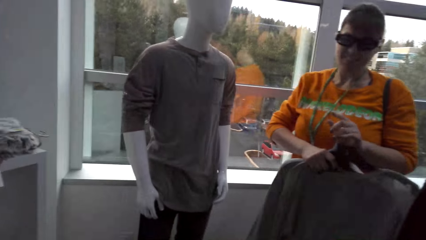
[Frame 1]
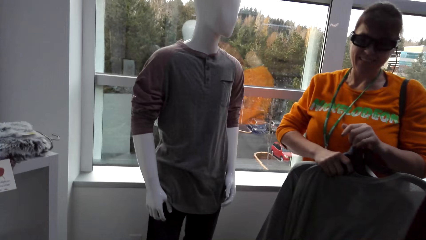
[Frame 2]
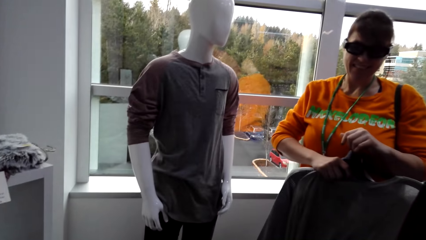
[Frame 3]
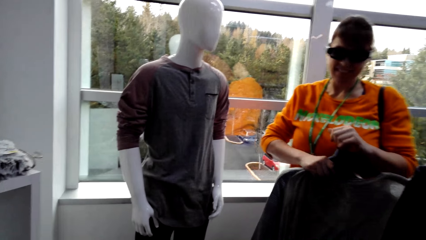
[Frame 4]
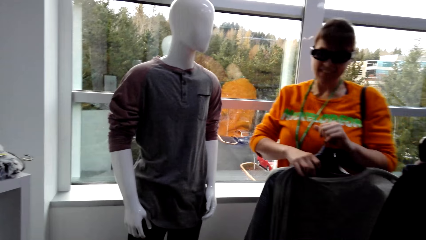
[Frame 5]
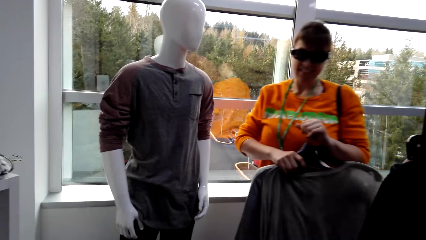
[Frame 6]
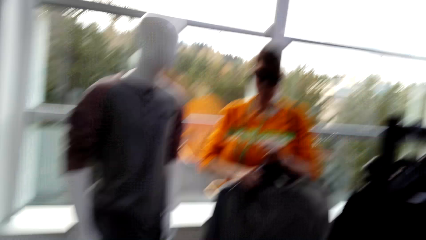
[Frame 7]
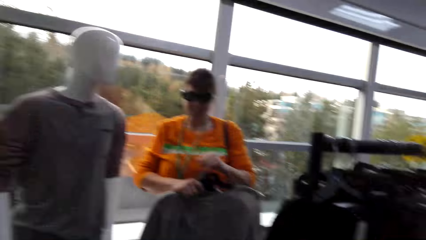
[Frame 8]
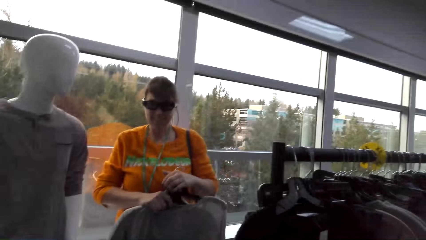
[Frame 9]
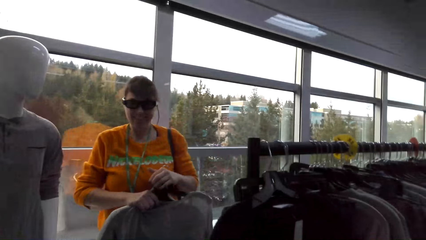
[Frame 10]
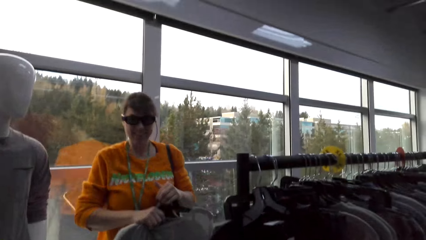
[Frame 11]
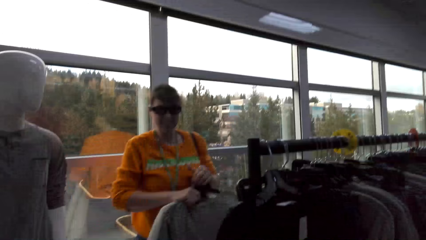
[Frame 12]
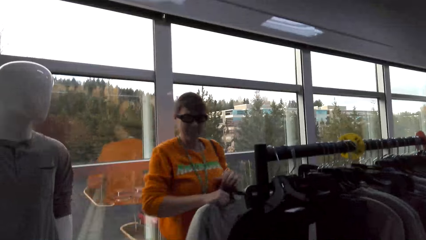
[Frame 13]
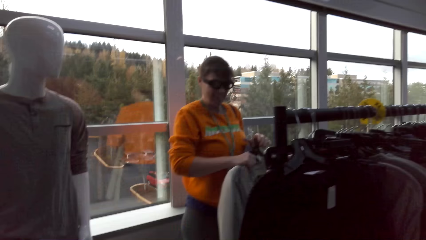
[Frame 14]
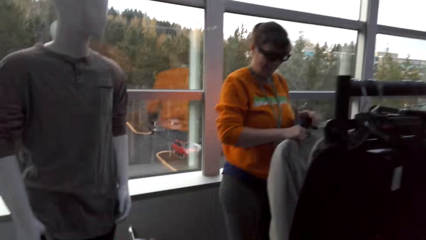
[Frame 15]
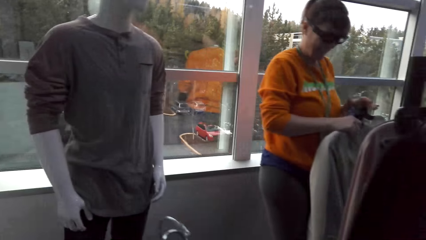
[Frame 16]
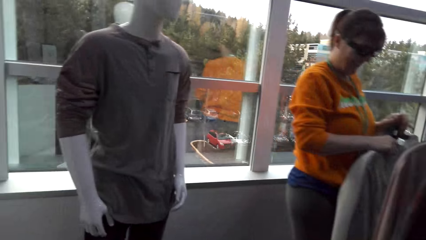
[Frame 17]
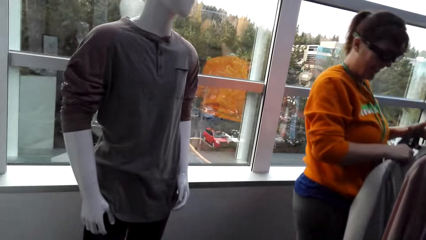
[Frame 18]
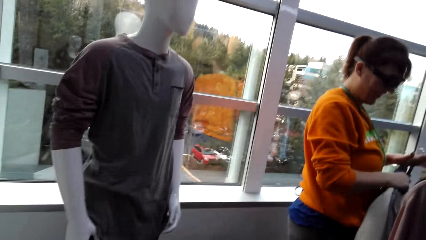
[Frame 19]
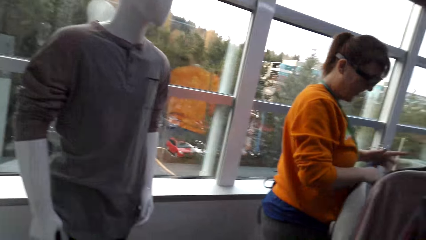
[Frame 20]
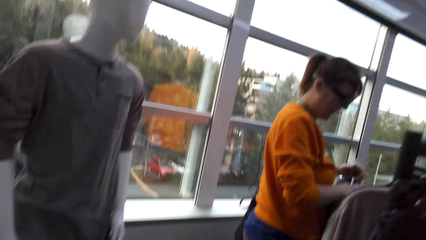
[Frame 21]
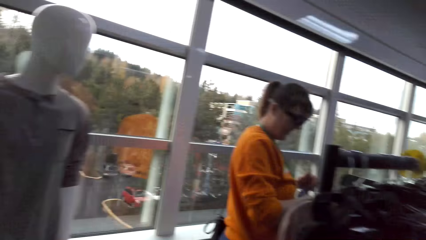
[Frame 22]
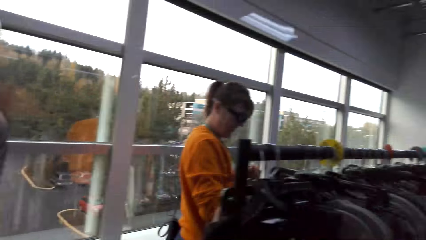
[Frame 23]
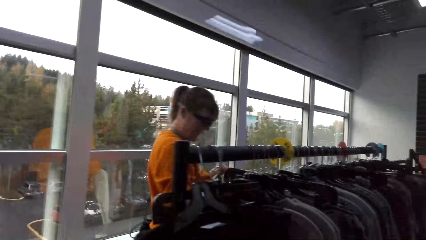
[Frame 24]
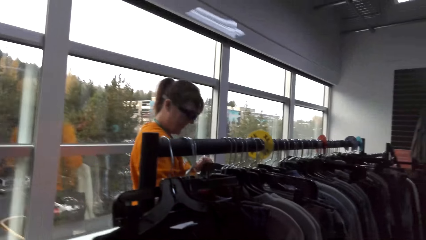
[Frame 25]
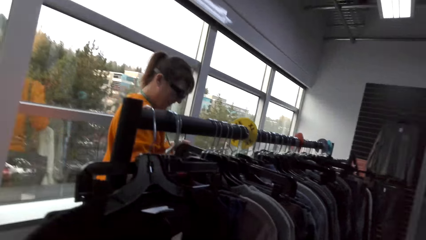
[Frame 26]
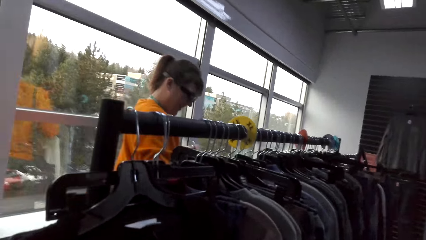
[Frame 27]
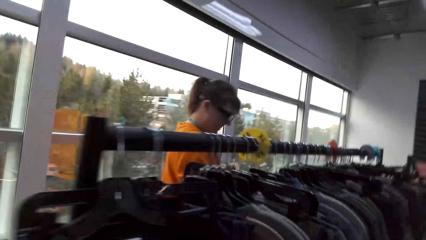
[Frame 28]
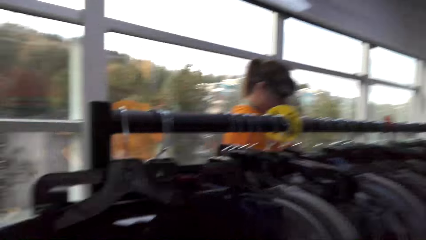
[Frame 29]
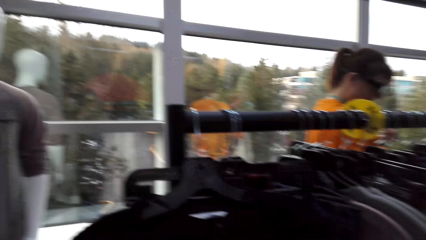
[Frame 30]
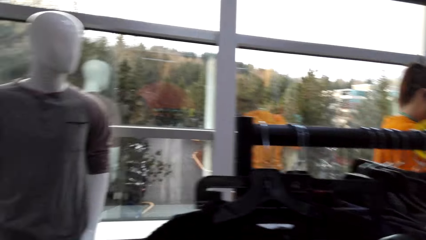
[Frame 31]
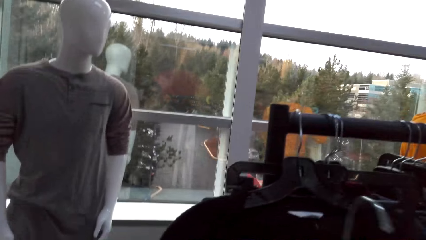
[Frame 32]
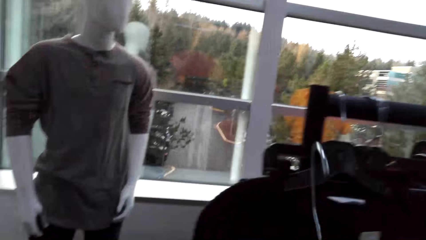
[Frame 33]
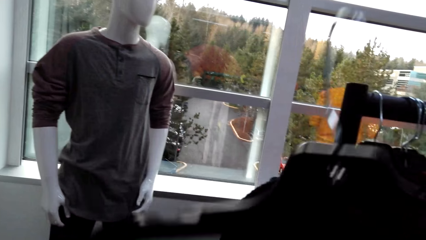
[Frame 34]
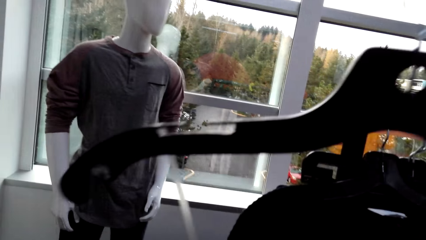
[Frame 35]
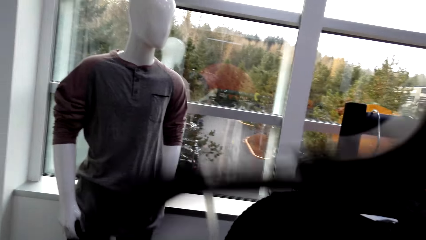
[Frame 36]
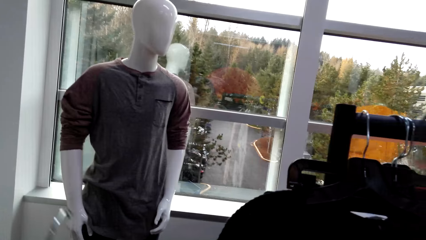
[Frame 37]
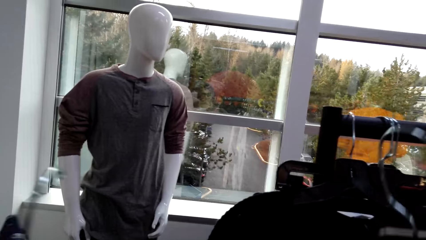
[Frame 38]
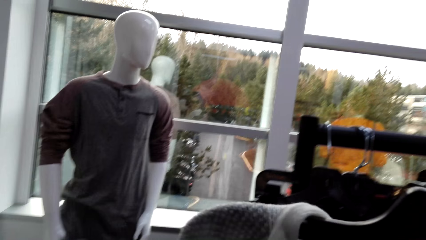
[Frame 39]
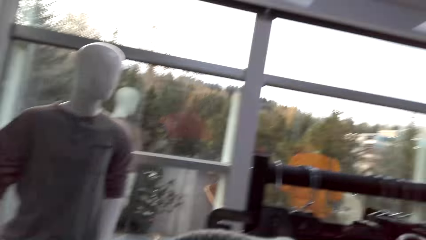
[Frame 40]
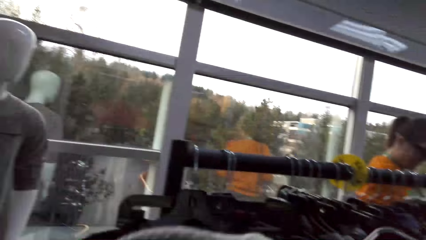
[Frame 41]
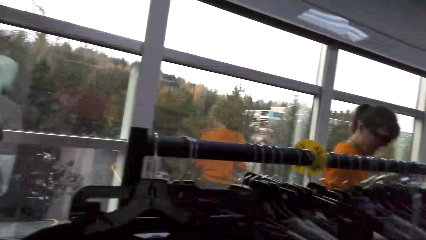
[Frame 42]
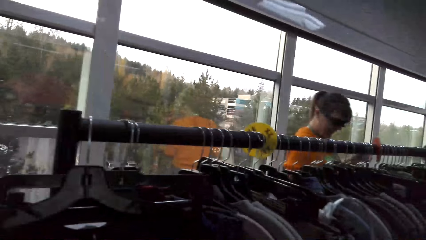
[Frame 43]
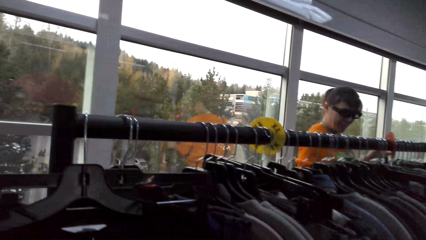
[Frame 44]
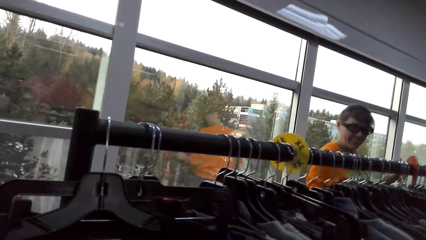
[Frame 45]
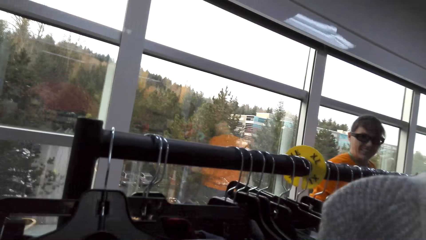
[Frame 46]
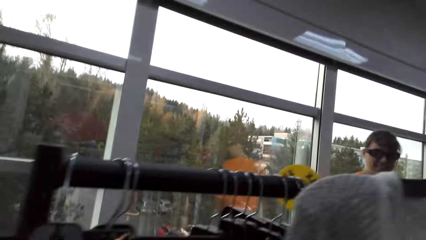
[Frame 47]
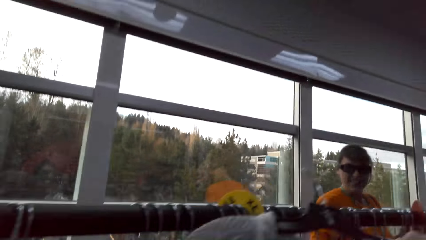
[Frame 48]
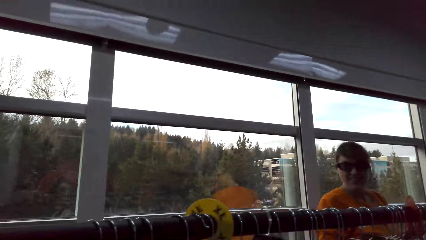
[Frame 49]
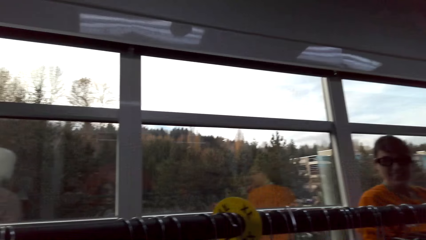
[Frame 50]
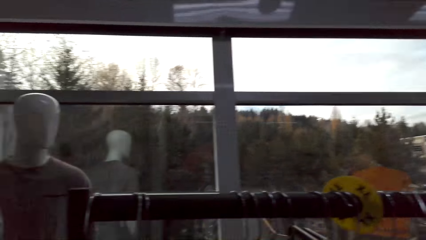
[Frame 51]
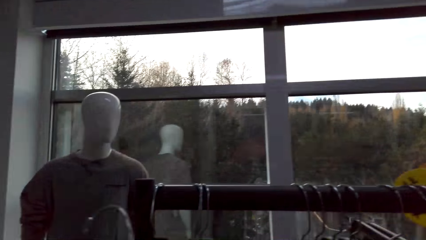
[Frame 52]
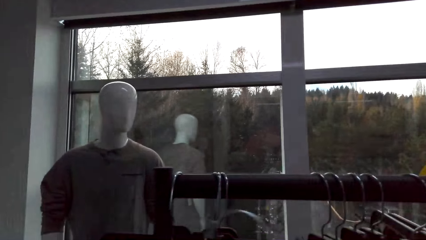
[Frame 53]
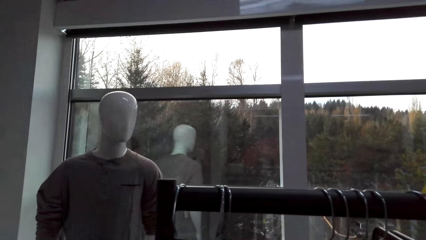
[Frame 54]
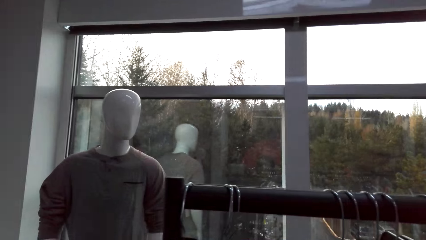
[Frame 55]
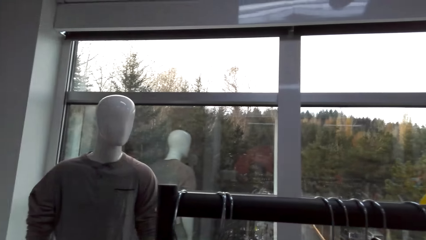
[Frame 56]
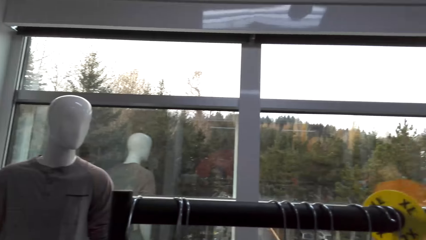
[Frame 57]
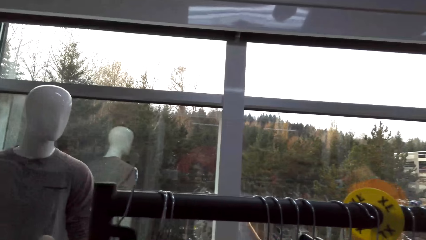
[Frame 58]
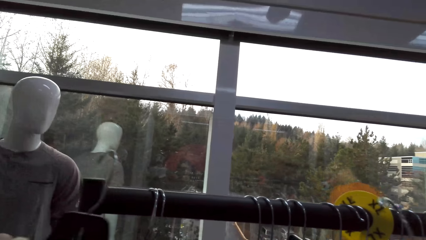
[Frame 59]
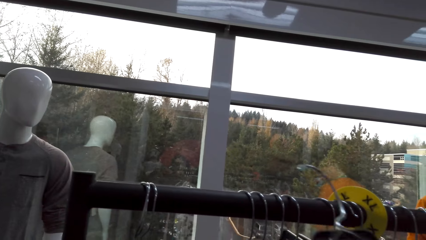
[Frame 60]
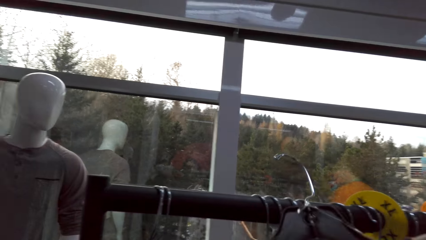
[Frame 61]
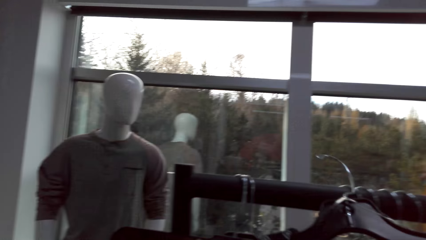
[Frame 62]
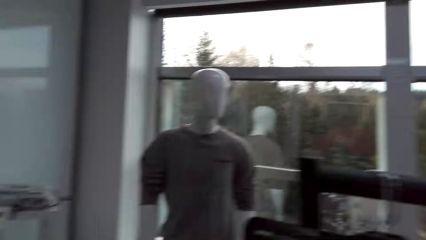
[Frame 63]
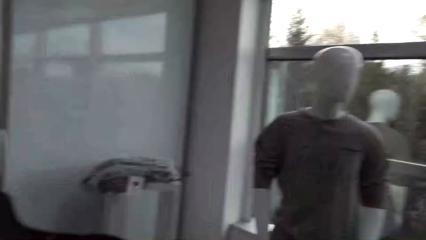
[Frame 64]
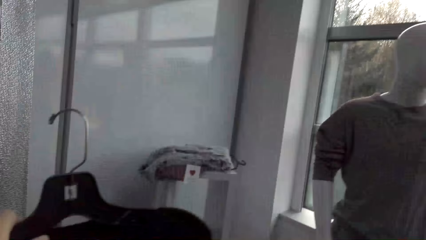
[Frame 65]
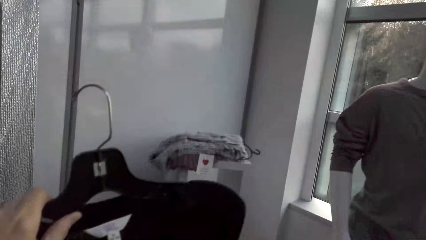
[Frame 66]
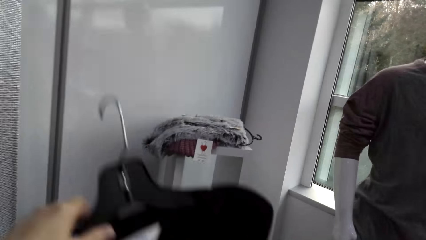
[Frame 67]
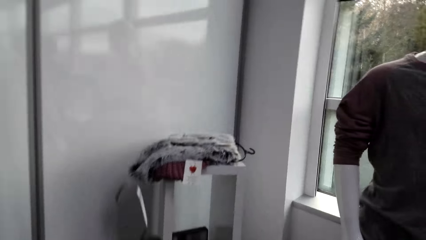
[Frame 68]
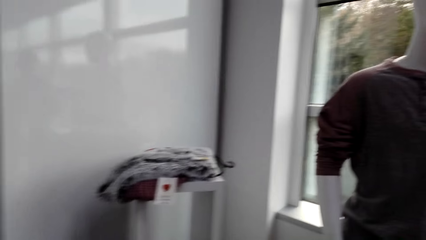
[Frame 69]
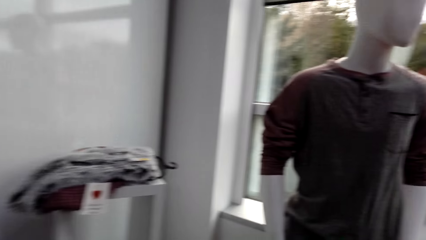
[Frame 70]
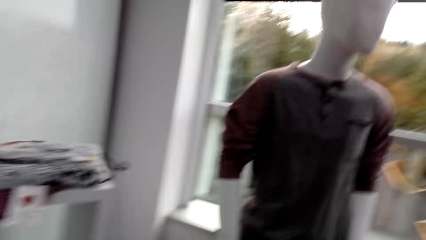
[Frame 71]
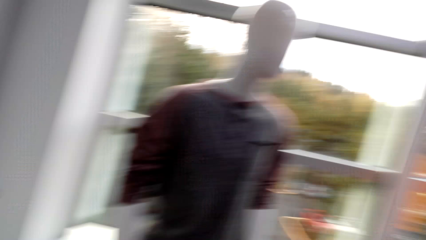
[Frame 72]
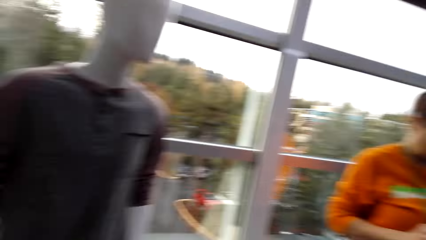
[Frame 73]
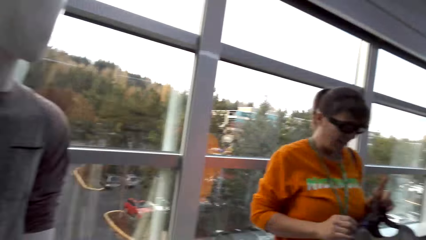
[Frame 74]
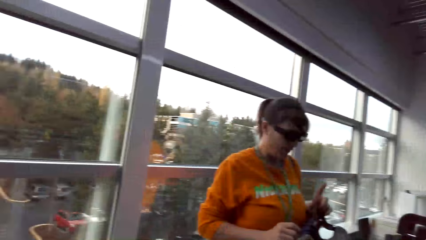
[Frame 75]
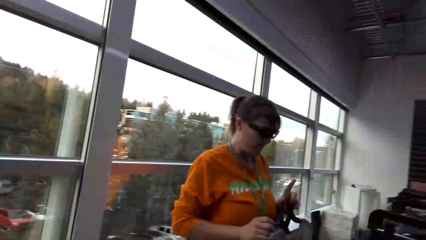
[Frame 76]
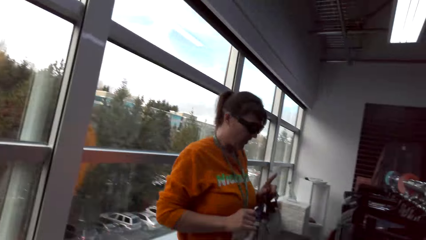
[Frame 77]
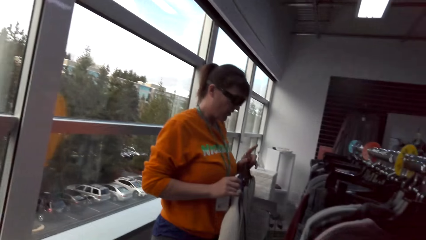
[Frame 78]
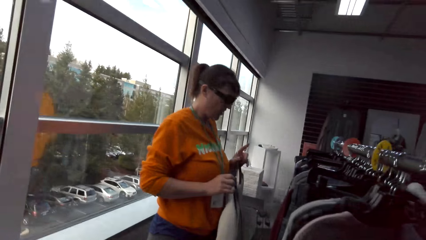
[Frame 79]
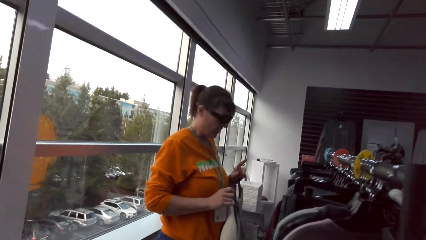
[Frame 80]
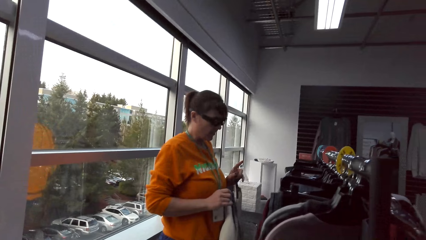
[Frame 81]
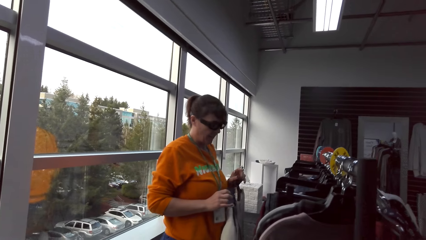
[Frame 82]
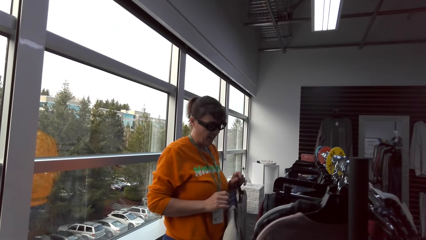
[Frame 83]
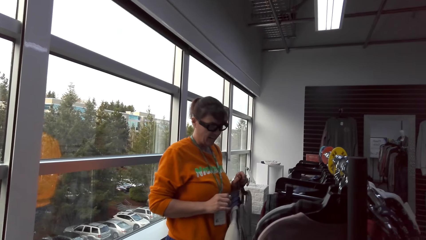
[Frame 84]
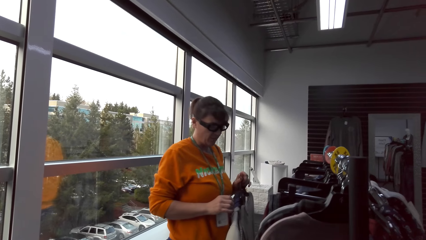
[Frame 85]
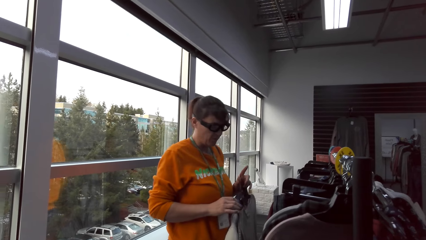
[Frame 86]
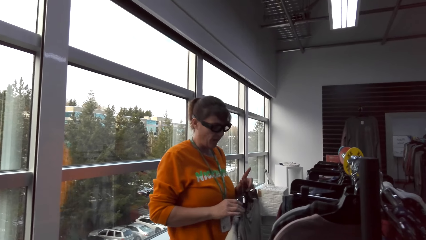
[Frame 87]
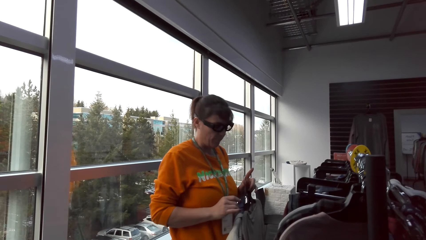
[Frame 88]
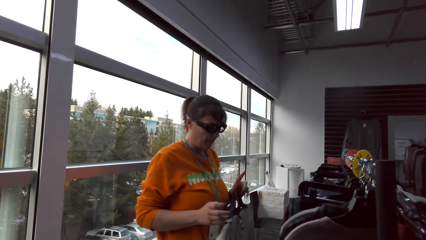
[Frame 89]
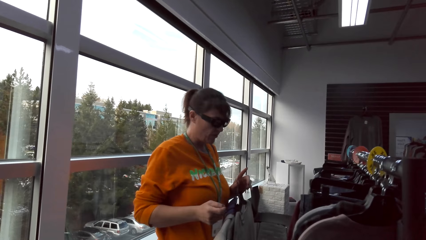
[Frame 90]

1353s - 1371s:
The camera wearer holds the shirts. A woman views clothes along the rack. The camera wearer adjusts the clothes on the rack. They hang a piece of clothing. They view a black sweater. They lift up the shirt. They look around in the clothes shop.
